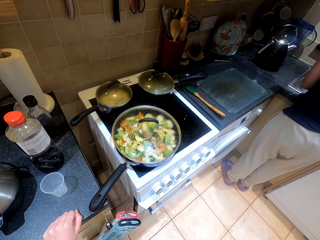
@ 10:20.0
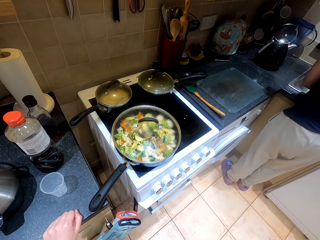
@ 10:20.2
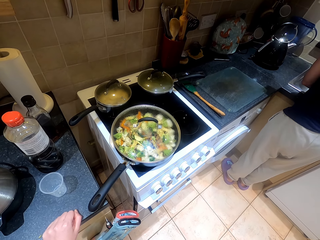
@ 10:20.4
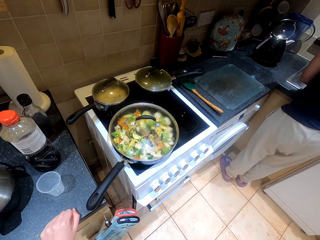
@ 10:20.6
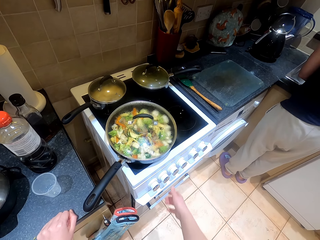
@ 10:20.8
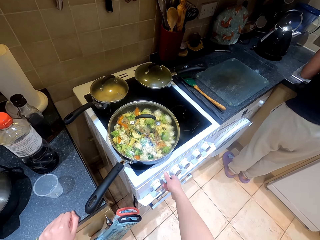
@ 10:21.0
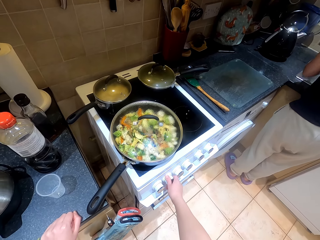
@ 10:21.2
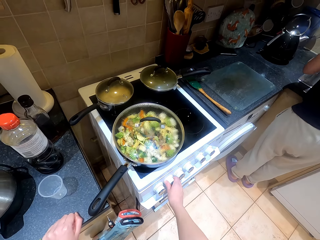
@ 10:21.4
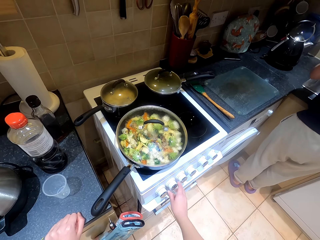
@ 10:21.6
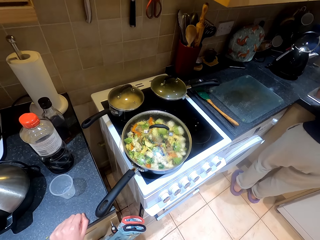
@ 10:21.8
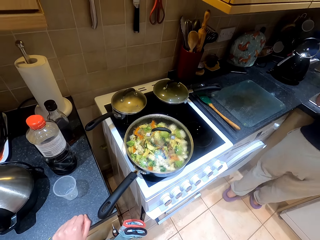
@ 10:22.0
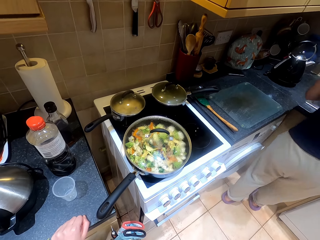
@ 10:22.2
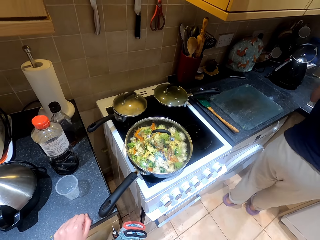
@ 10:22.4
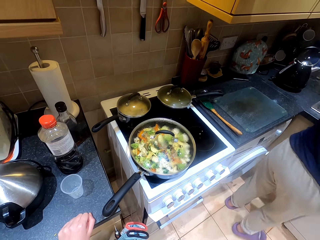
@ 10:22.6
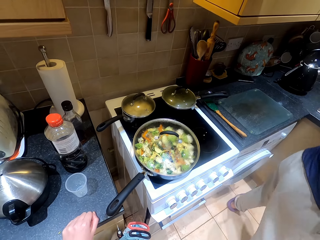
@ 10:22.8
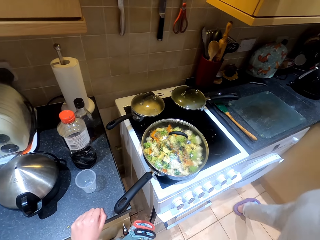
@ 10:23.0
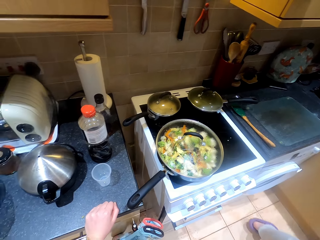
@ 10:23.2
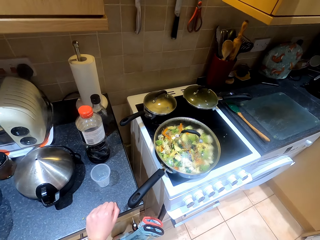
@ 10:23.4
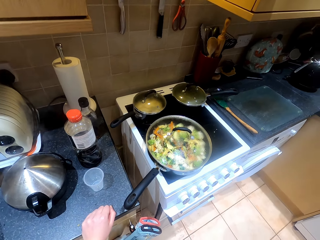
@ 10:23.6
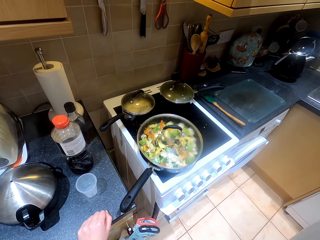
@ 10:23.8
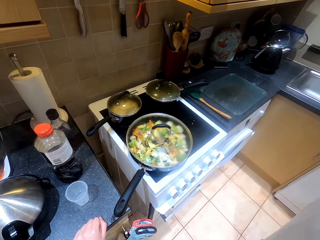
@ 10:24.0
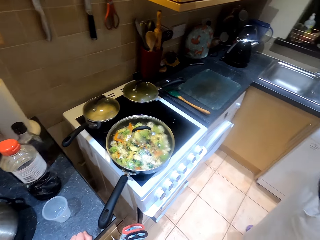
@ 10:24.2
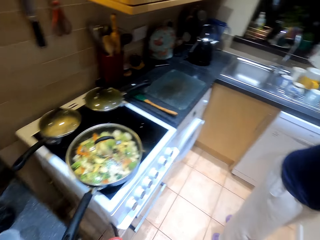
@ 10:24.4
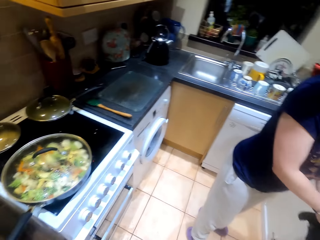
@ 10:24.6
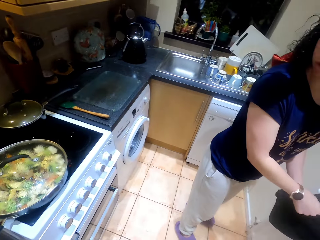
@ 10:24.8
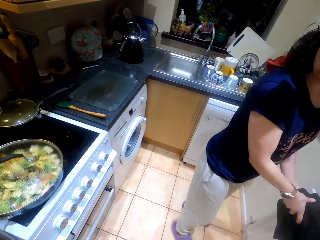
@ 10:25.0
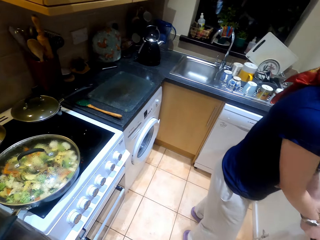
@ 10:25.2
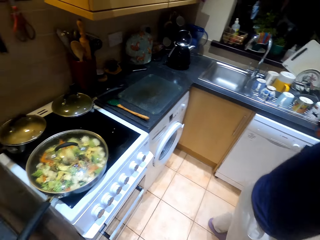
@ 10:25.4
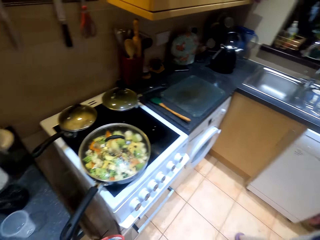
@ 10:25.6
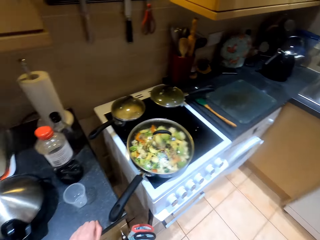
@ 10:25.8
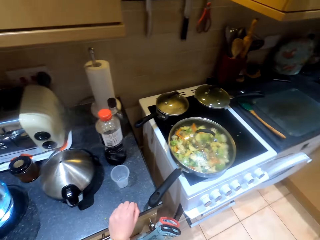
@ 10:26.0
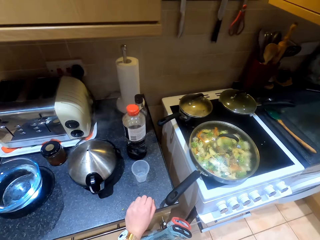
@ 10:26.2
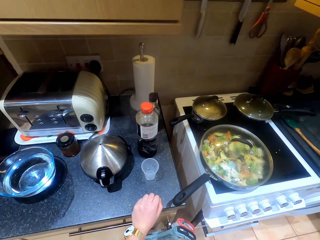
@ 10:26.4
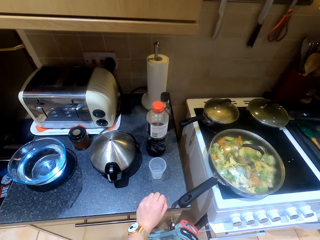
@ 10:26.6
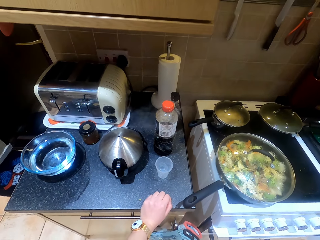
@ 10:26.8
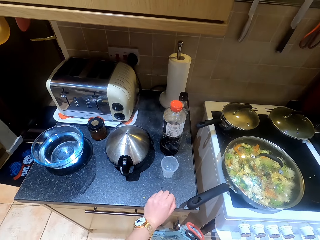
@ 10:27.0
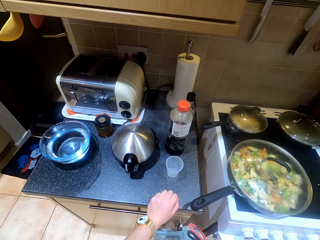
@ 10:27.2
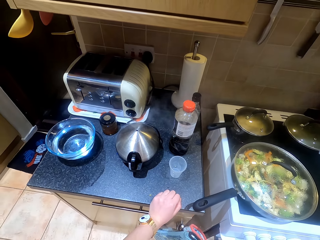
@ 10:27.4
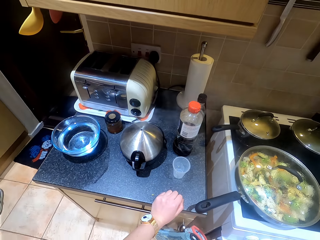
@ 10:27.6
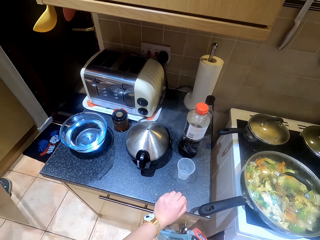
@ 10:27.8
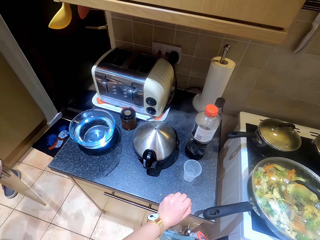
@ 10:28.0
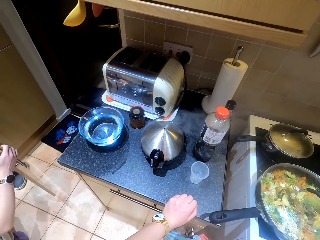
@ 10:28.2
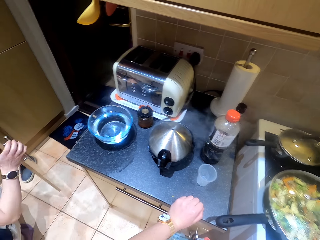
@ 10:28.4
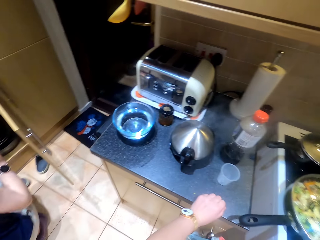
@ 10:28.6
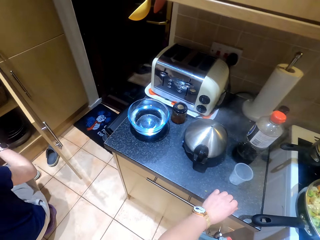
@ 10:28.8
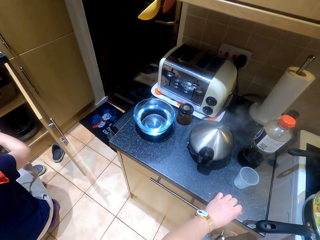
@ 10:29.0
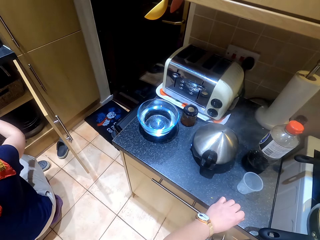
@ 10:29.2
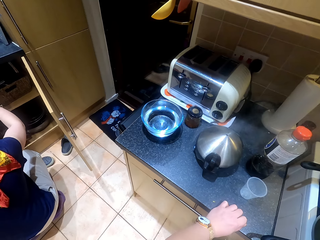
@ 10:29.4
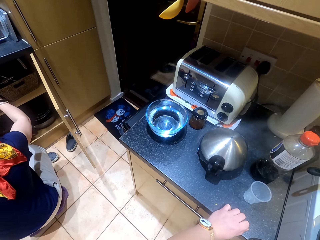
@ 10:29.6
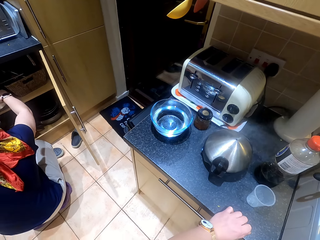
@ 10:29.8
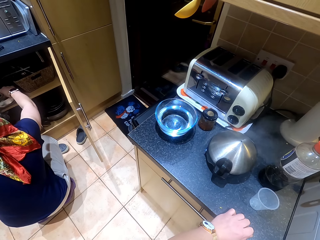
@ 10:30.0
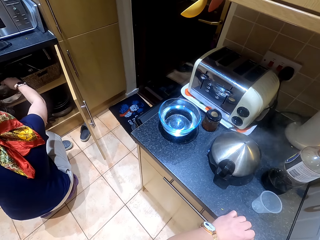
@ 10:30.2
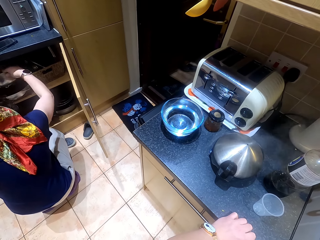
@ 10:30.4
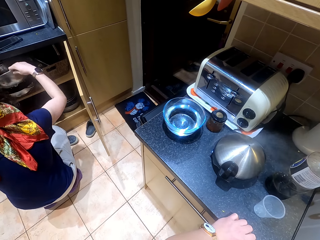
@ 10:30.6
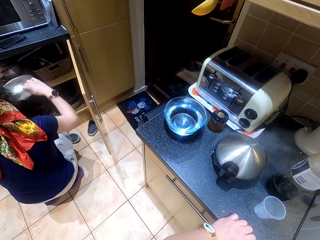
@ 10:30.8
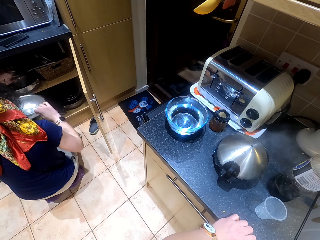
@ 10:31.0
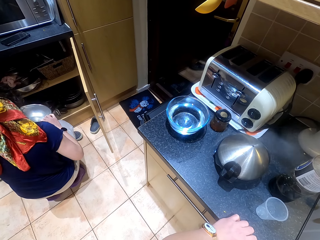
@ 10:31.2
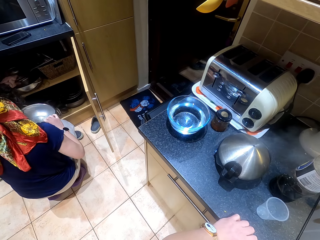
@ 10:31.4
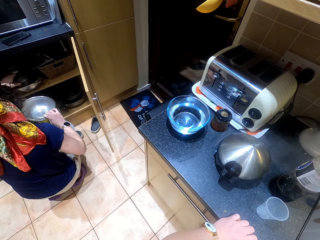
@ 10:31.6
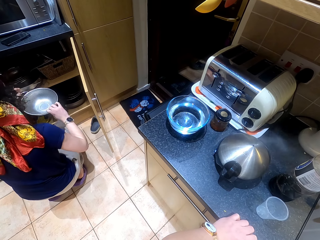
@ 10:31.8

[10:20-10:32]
The camera wearer switches the gas. A person wipes the hands. The person looks at the cupboard.

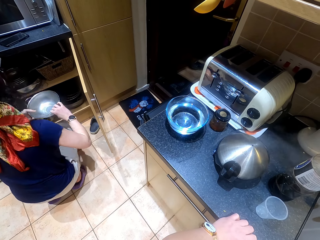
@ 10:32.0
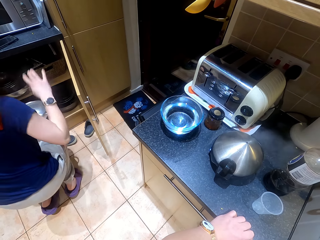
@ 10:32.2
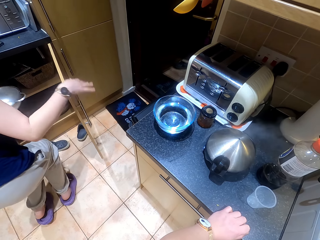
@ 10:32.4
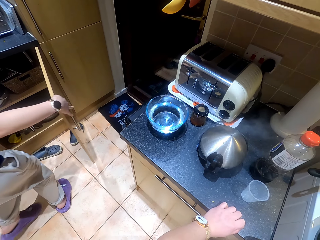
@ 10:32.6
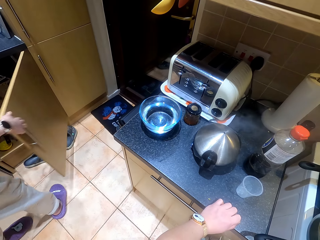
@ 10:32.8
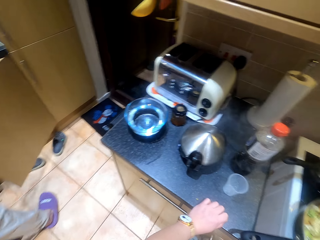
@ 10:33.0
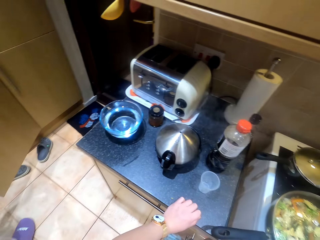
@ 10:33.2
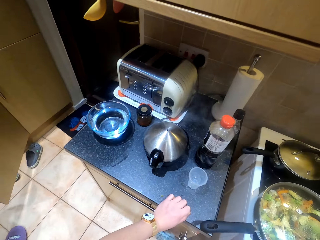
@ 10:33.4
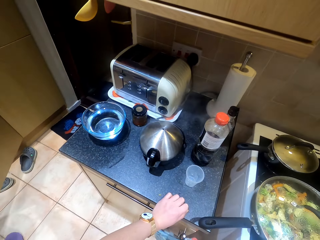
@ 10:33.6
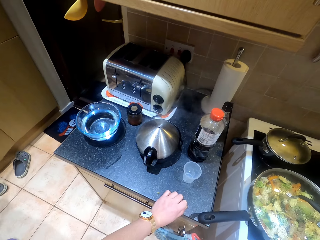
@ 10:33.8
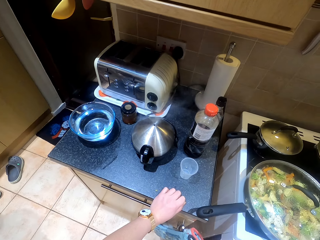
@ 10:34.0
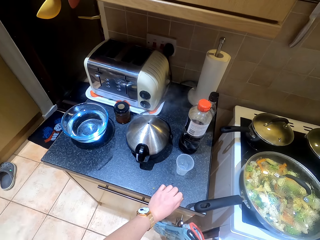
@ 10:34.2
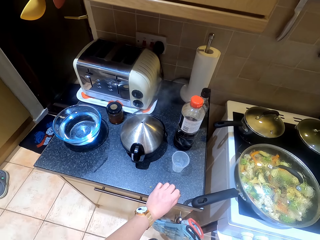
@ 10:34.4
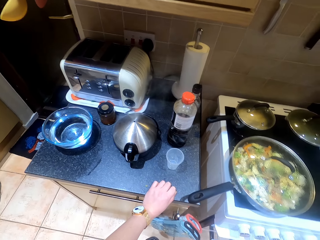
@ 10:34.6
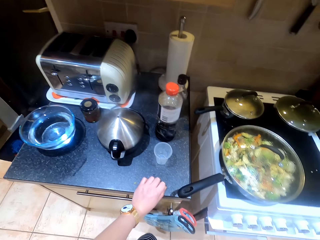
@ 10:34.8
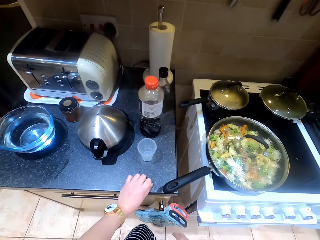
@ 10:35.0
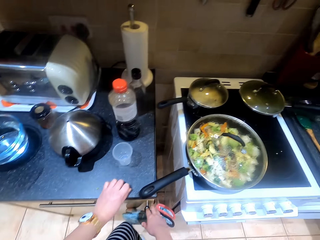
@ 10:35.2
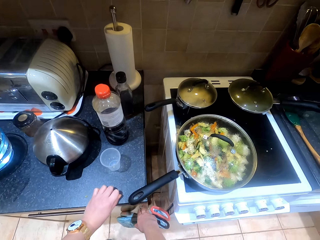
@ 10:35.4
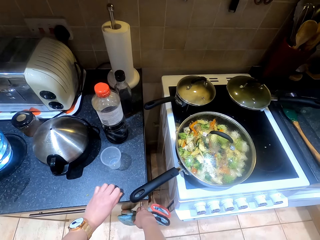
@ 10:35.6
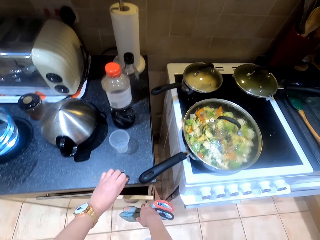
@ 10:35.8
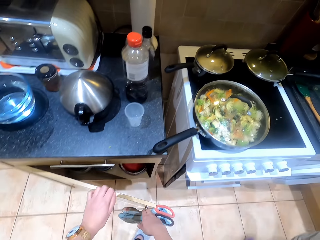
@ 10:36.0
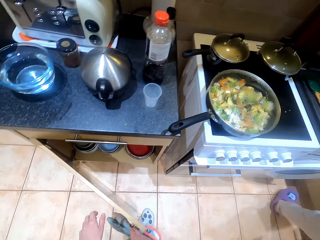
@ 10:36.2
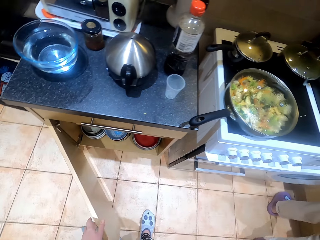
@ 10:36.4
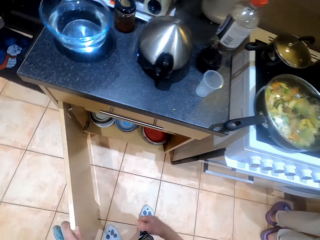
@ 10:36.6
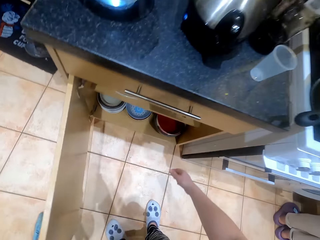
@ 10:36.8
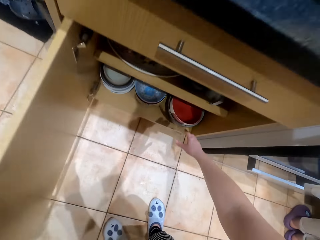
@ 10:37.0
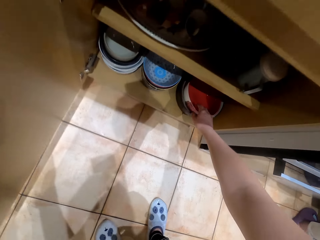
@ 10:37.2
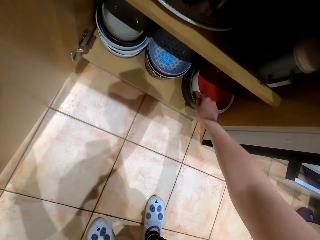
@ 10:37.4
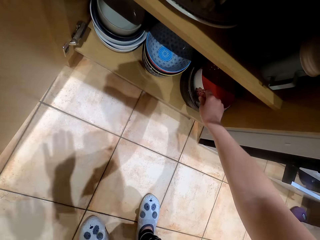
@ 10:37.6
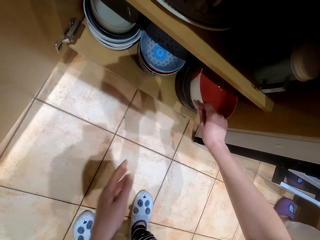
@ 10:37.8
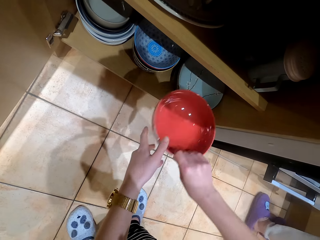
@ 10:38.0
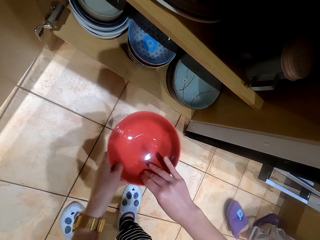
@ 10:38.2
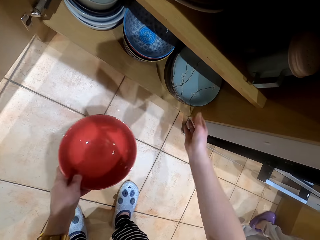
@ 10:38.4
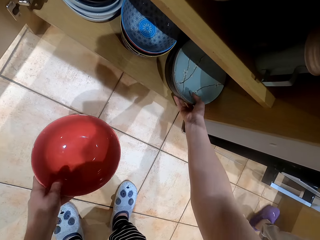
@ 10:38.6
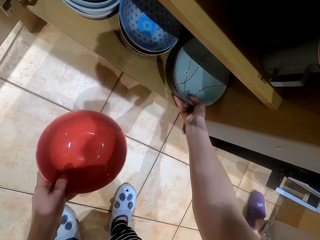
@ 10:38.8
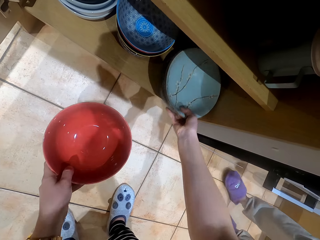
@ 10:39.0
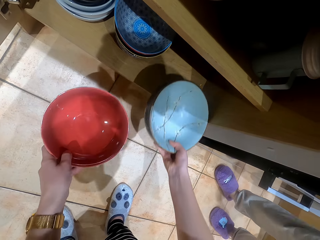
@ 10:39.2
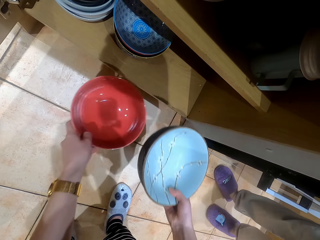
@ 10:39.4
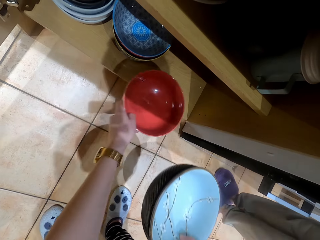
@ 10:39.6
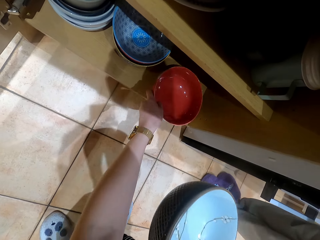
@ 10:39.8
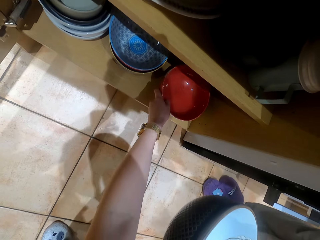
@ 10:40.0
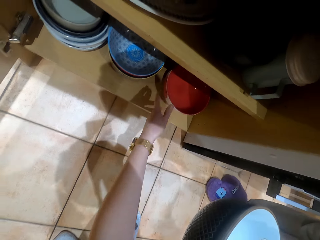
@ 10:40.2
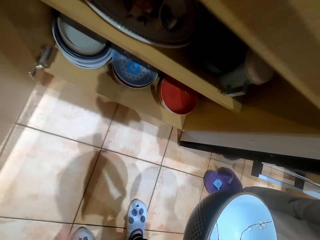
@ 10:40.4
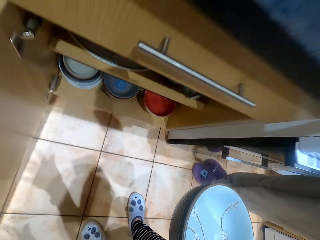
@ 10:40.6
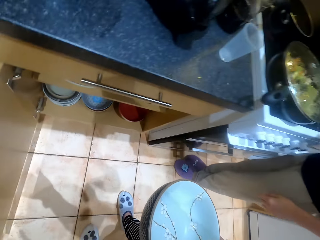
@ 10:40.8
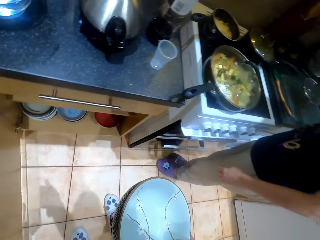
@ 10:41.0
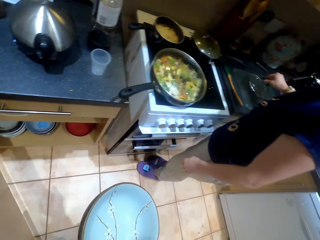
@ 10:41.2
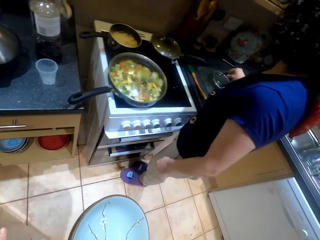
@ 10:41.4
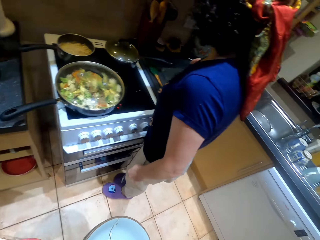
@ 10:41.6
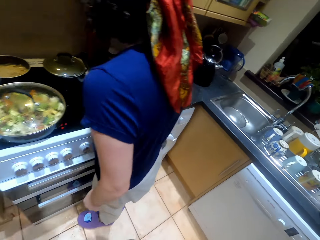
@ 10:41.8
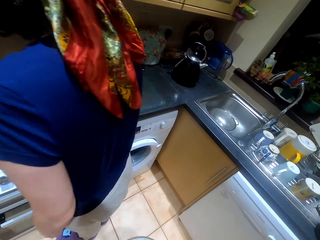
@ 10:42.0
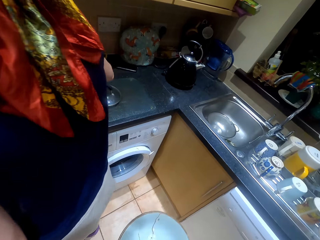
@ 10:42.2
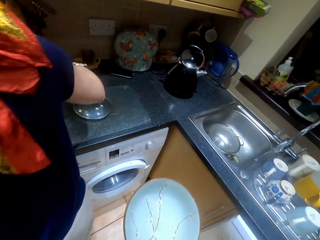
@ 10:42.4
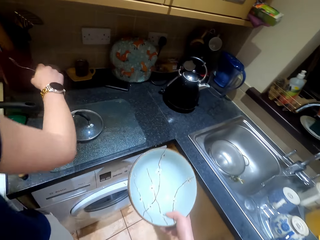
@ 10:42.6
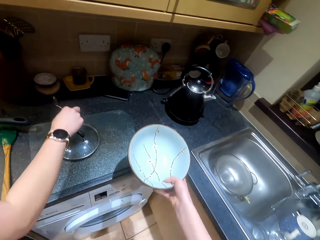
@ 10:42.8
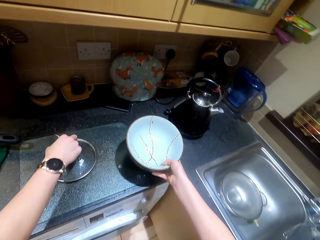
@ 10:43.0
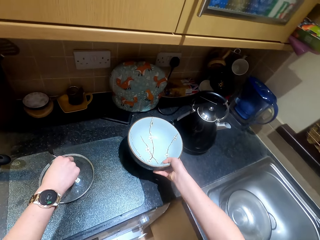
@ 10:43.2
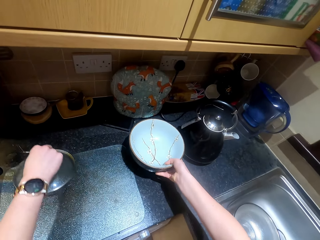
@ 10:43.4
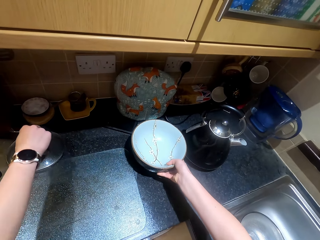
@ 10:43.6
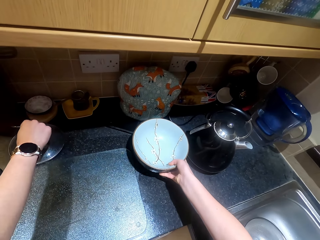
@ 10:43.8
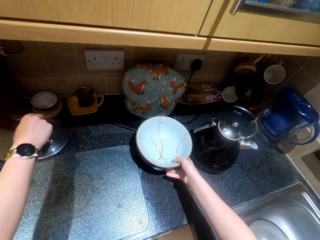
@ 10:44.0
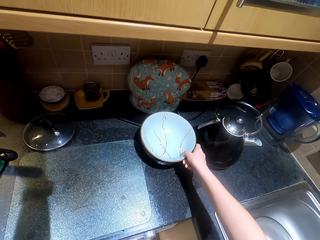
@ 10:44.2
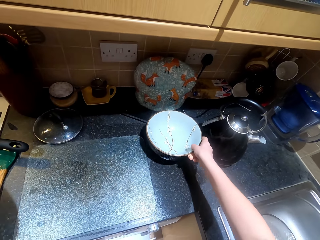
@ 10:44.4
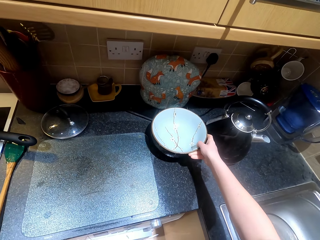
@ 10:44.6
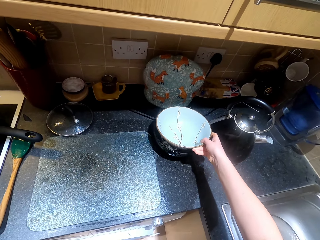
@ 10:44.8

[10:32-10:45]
The camera wearer takes the bowl. They take the bowls from the cupboard. They put the plates on the table.
